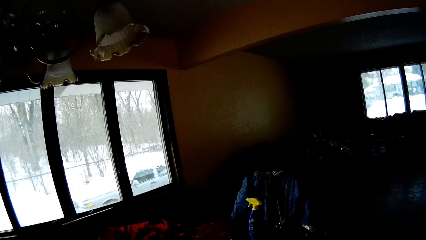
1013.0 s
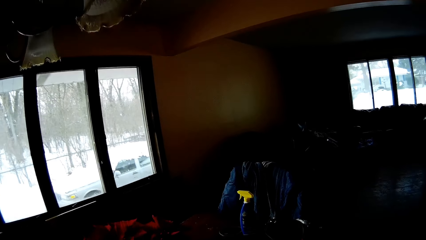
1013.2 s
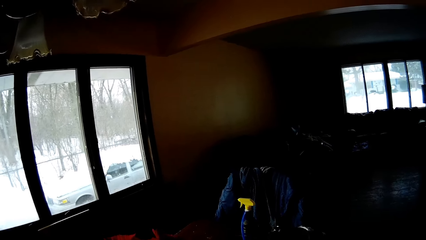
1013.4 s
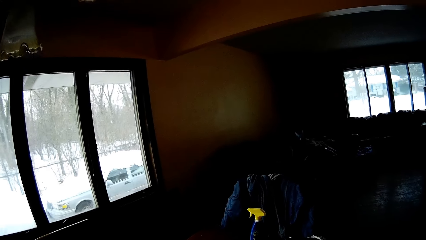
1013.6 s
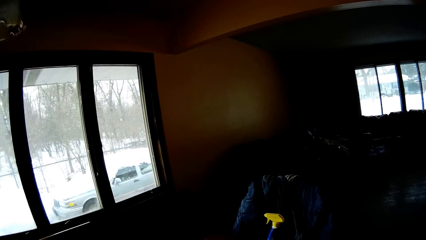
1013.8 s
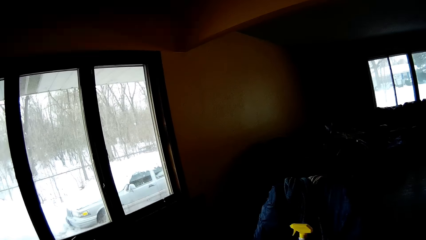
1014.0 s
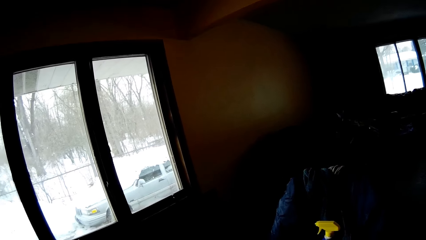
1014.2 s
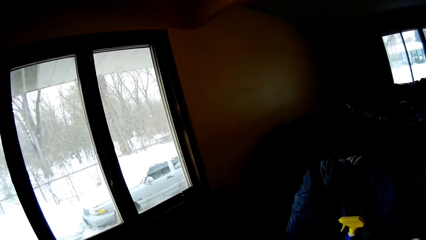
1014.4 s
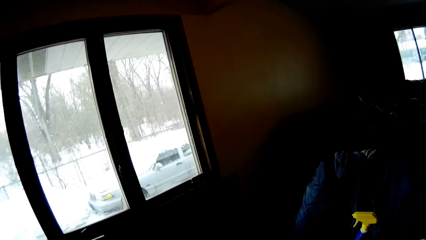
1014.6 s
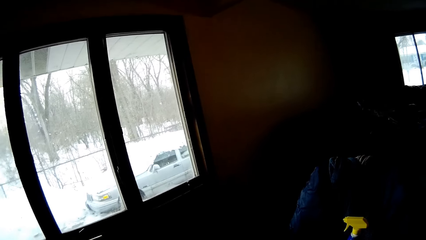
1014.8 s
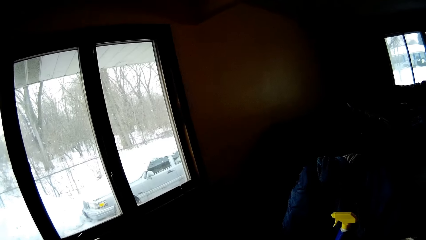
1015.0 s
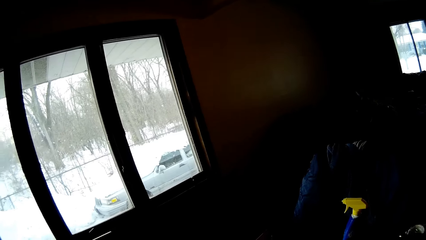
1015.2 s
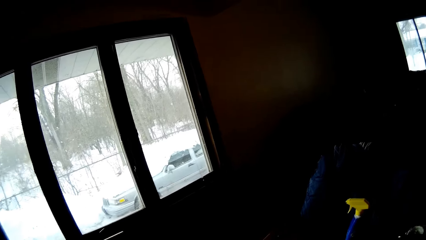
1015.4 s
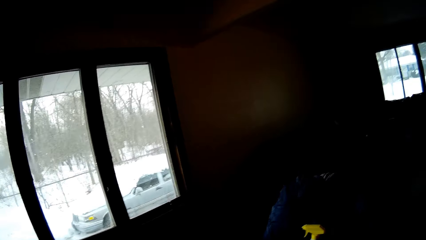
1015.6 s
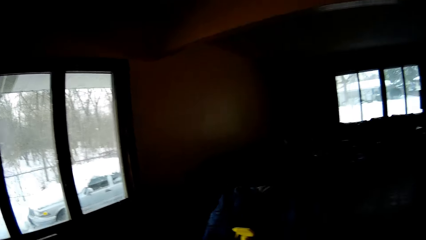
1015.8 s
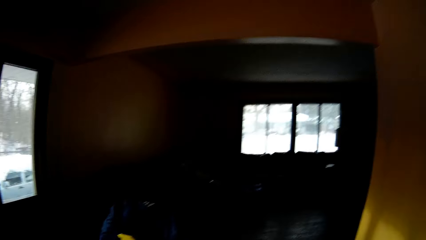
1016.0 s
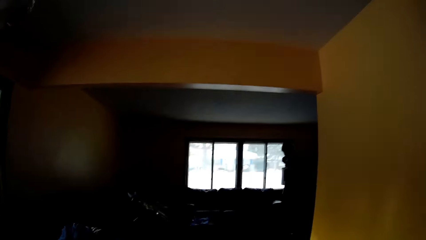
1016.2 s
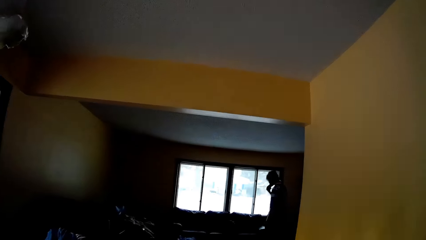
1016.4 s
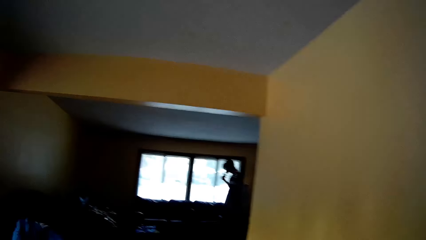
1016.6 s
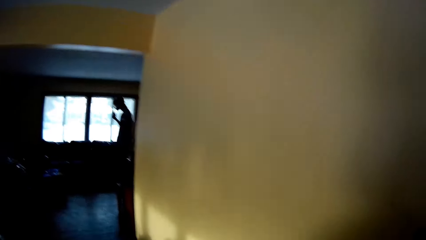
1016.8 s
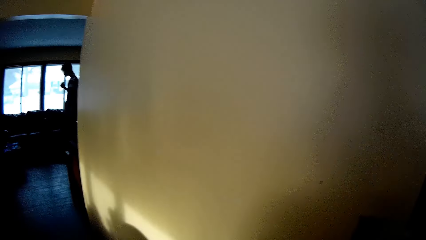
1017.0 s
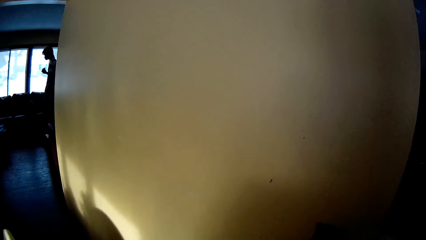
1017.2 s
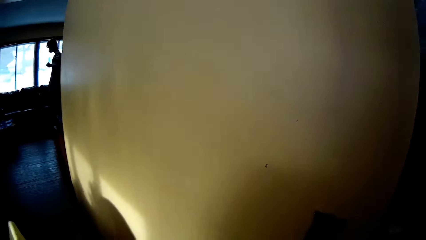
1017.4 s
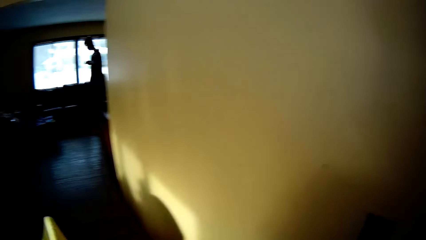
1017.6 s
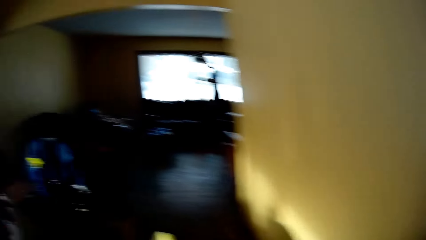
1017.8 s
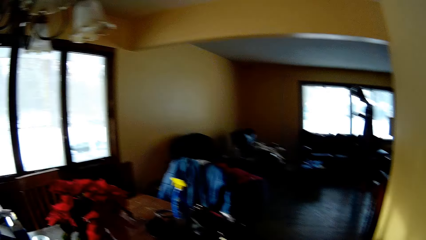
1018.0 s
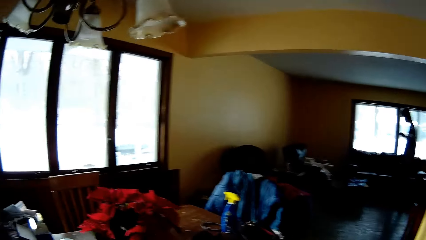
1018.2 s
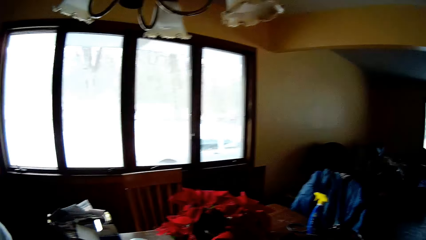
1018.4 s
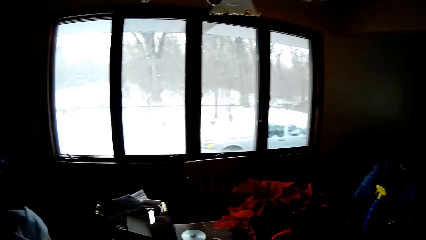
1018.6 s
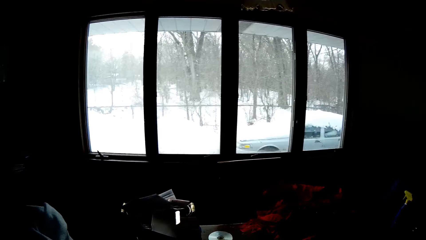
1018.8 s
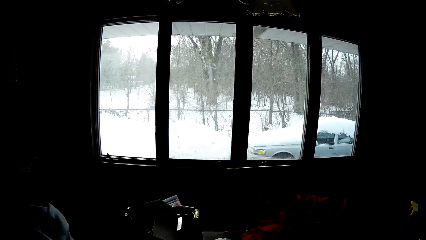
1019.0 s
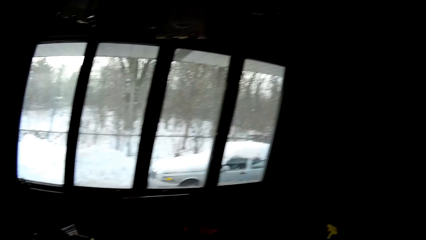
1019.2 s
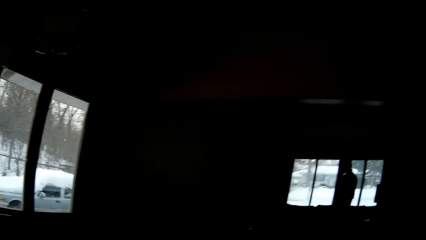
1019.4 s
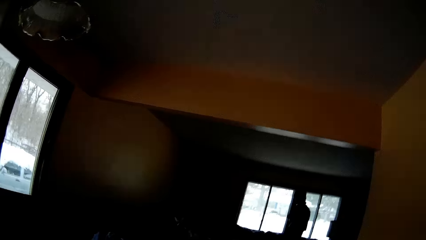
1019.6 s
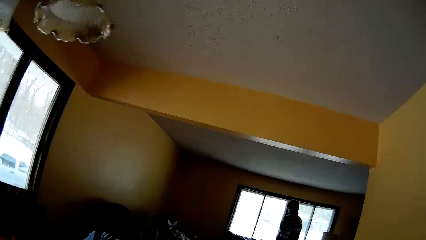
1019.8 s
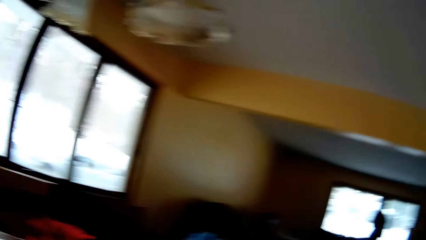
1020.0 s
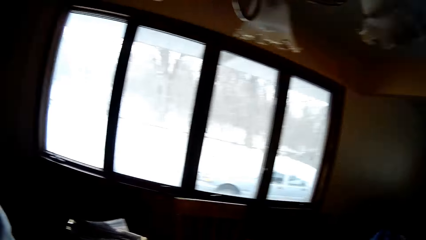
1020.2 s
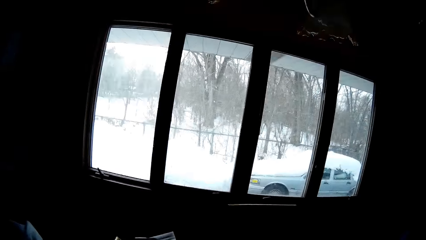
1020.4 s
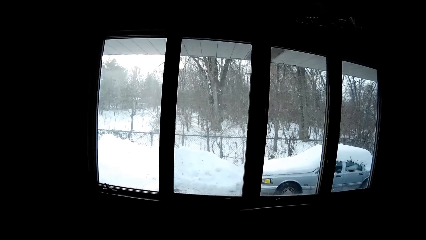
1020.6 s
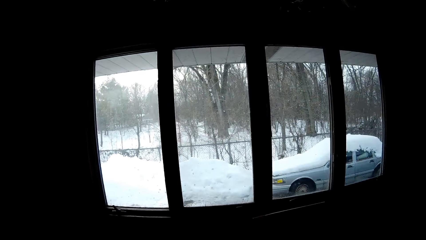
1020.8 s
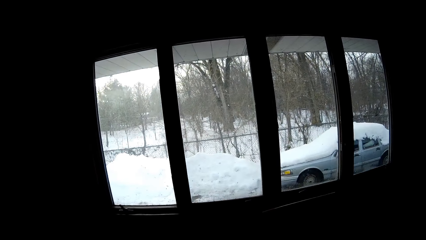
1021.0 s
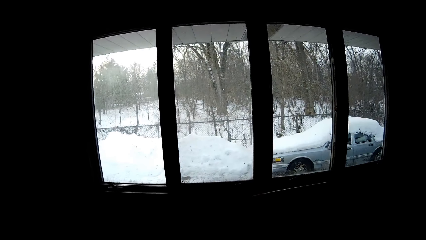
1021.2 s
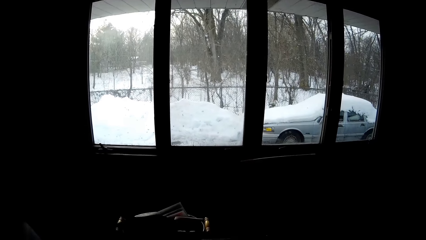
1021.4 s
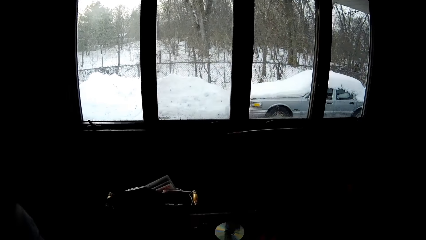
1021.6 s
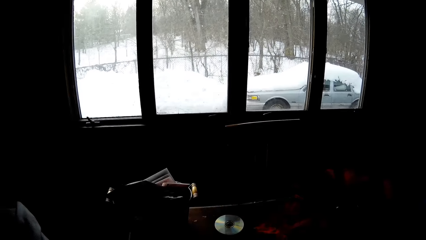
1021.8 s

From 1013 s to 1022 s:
The camera wearer looks around the room.

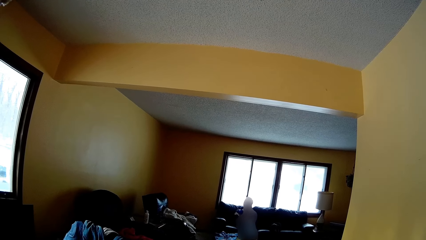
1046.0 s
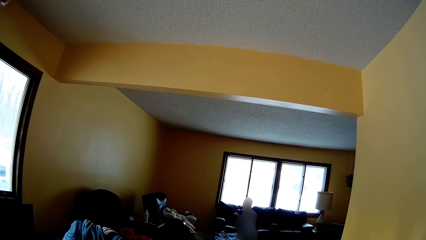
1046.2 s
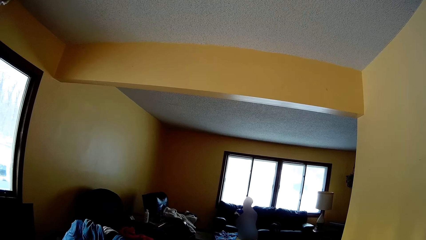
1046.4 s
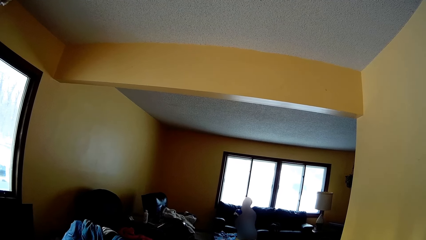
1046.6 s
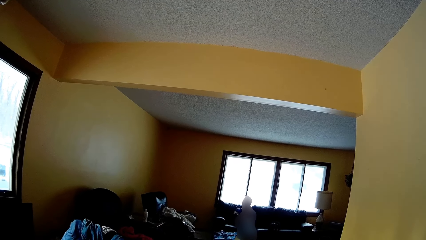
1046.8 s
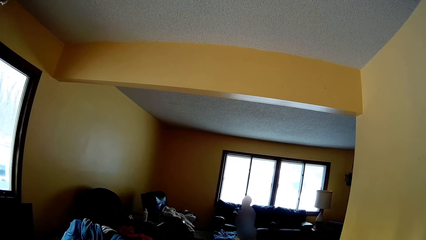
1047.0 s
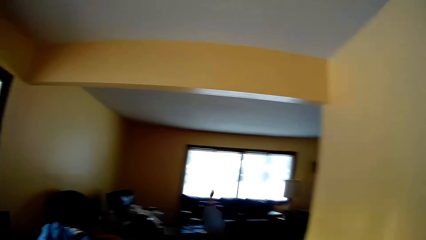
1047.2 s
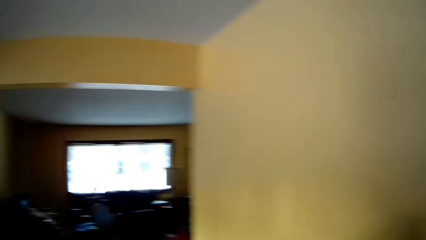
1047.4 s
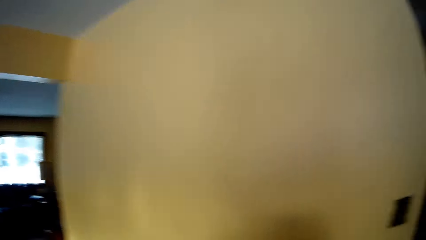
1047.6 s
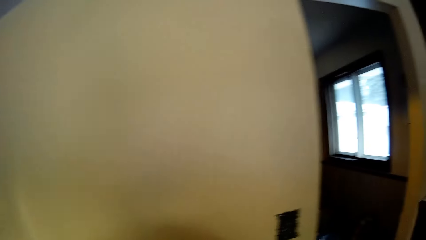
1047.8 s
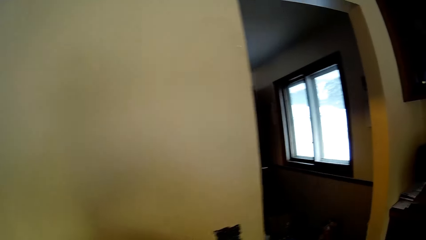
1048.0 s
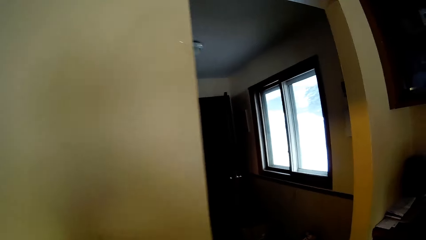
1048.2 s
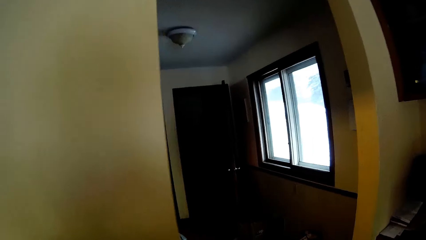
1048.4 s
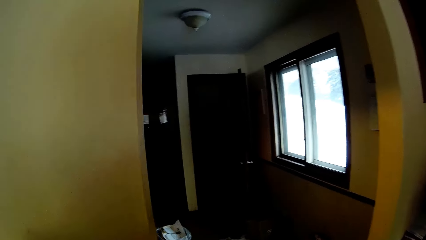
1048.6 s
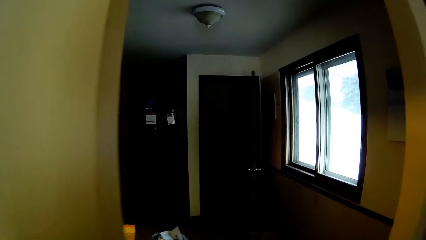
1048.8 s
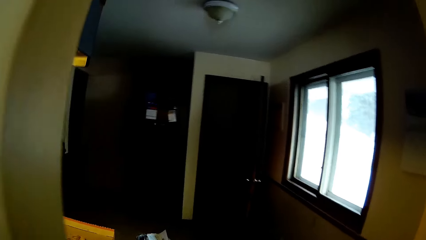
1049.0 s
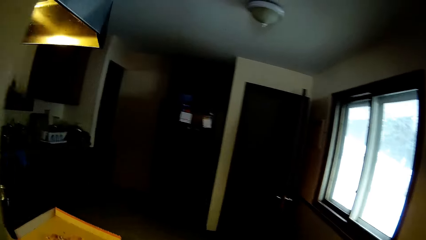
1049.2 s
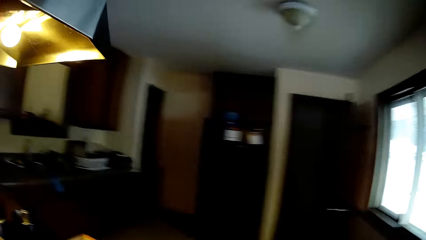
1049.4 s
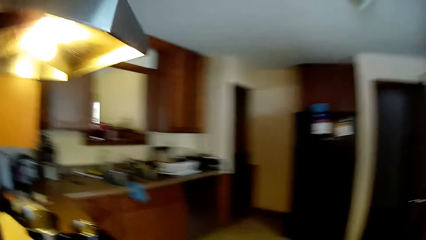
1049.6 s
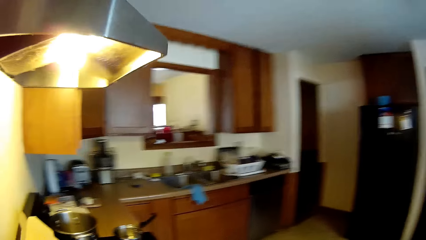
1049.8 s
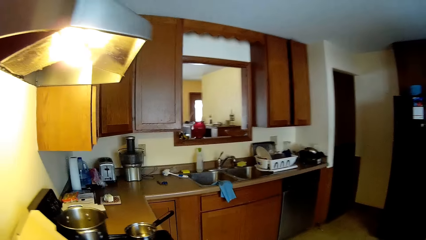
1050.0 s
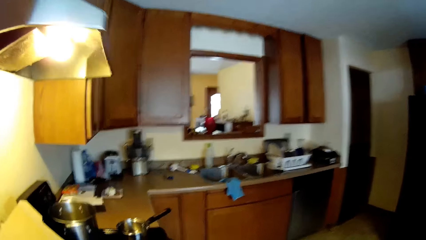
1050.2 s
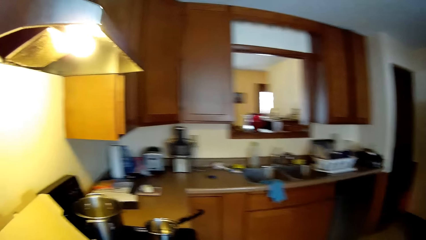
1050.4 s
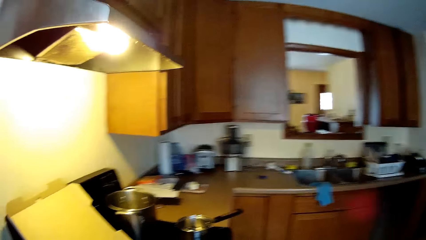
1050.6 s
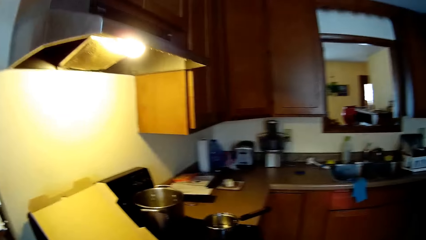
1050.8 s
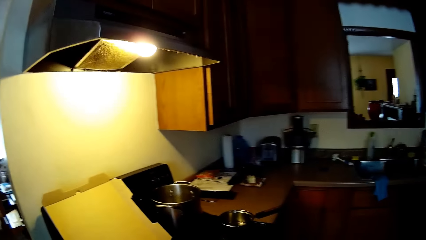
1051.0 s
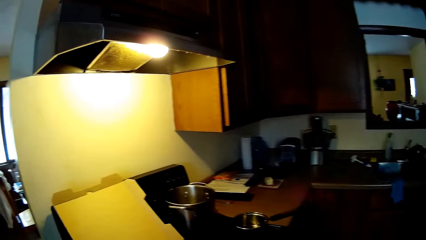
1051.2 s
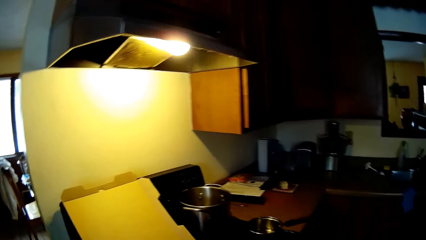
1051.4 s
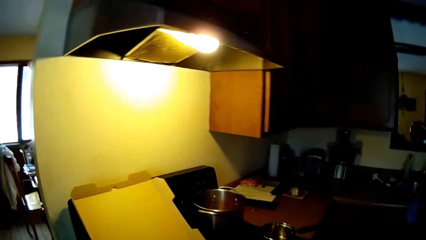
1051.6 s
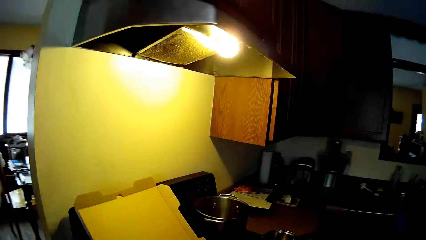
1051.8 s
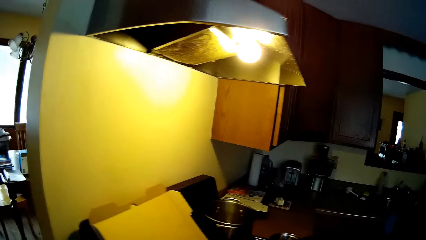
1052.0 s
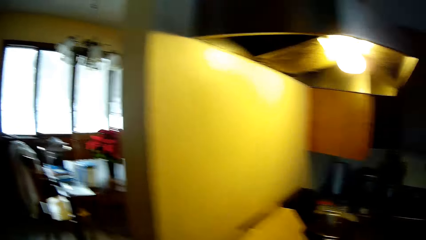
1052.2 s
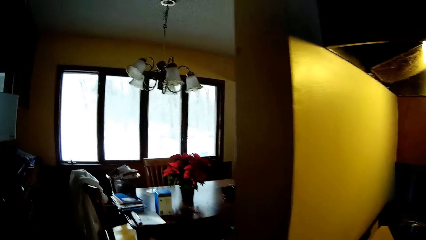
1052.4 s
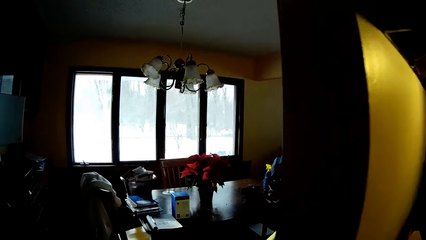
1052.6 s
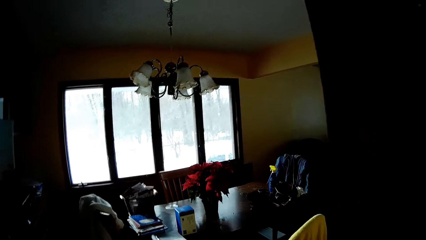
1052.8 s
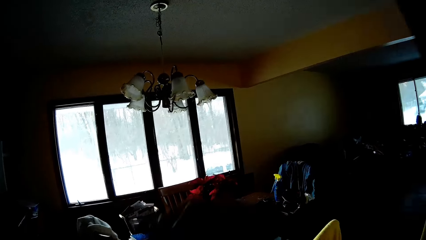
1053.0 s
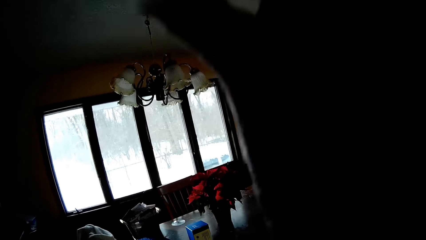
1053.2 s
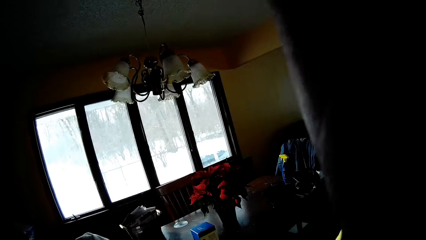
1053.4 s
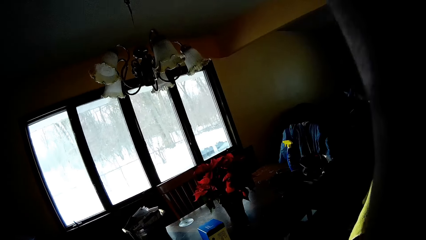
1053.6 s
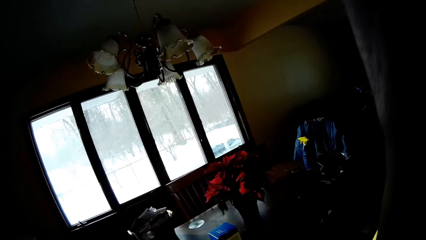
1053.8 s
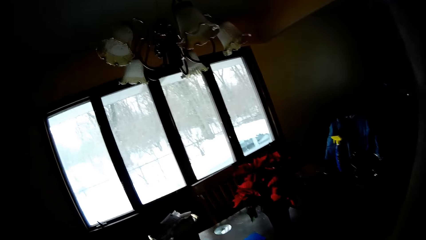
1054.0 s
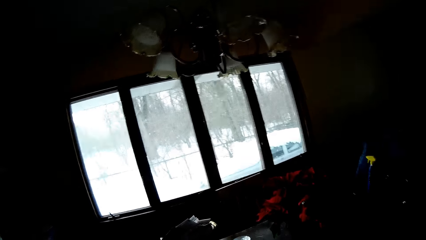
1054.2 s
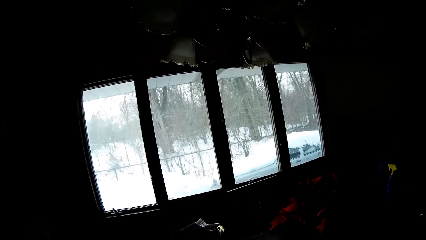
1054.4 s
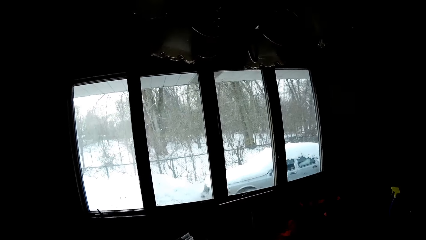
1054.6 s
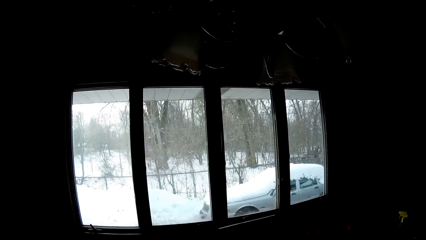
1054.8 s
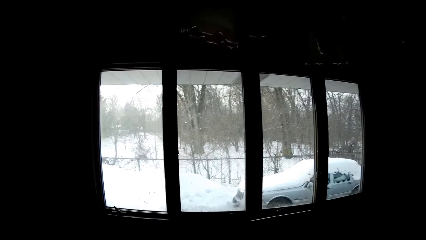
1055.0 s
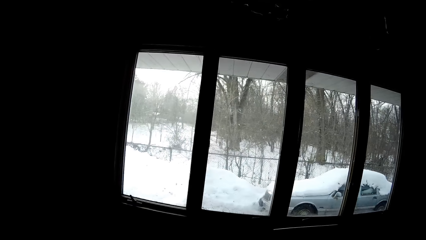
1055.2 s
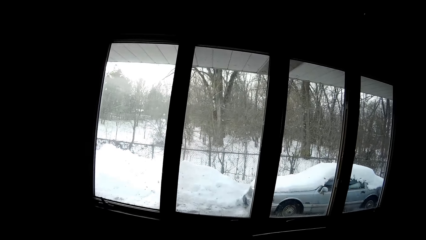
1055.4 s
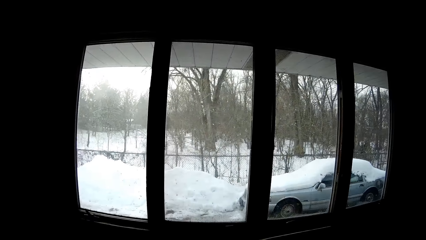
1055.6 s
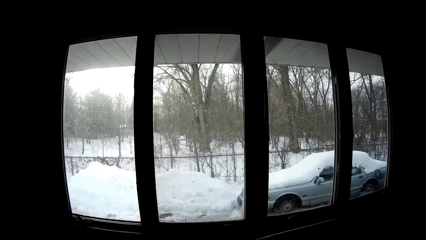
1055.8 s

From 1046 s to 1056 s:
The camera wearer walks towards the kitchen. They walk towards the dining room. They adjust the camera.
